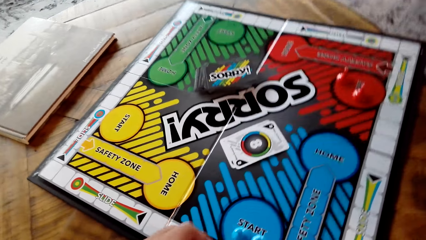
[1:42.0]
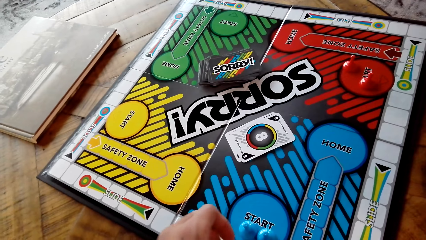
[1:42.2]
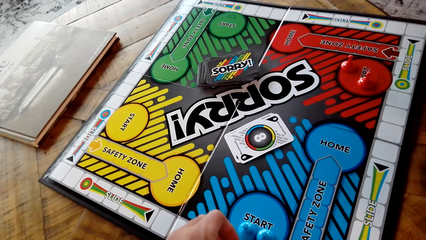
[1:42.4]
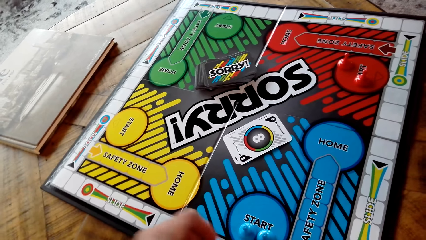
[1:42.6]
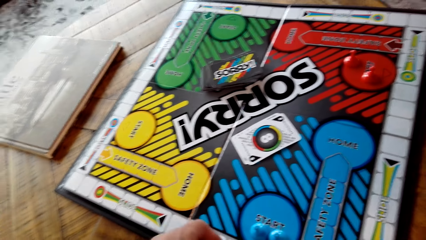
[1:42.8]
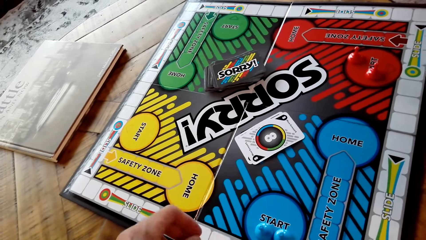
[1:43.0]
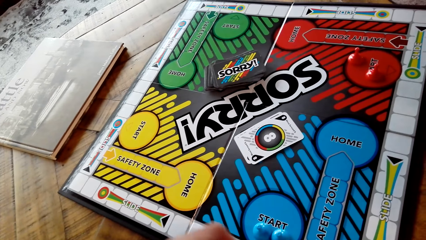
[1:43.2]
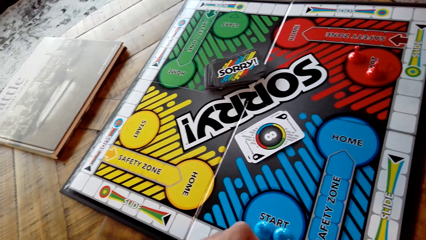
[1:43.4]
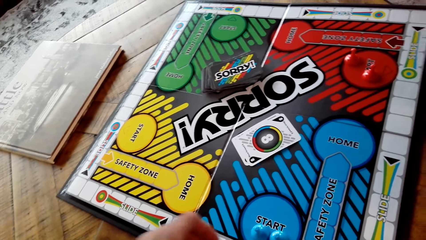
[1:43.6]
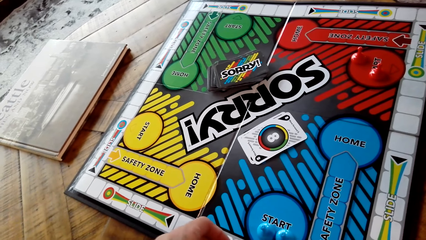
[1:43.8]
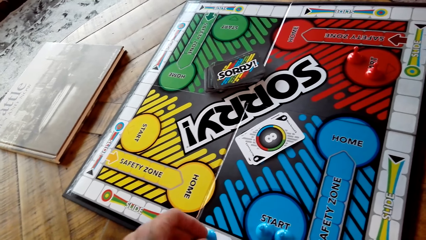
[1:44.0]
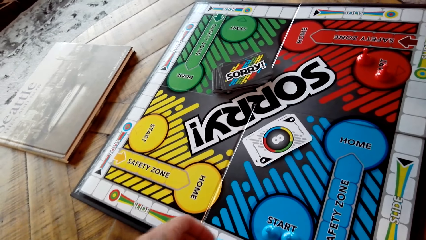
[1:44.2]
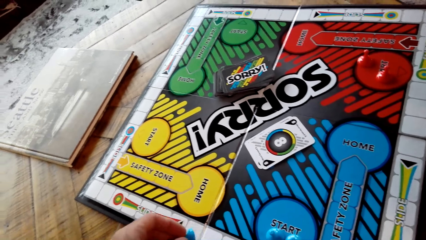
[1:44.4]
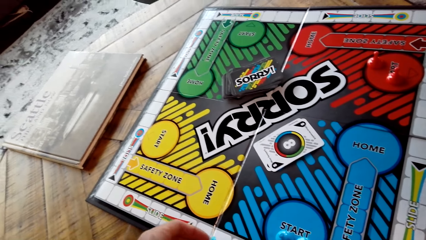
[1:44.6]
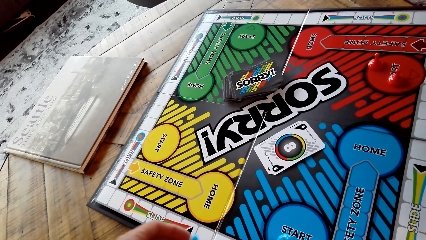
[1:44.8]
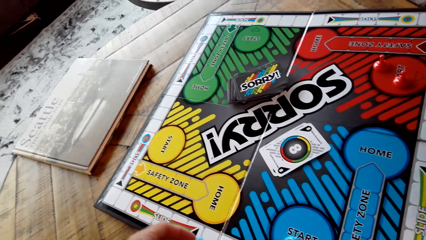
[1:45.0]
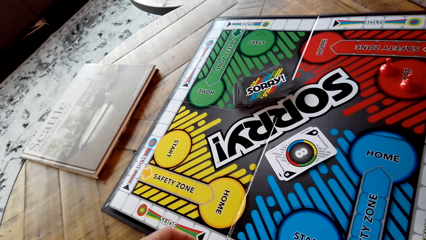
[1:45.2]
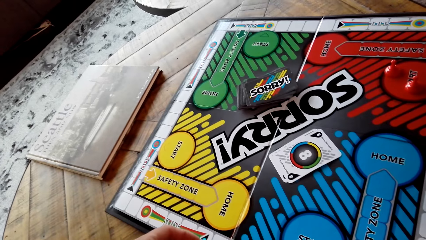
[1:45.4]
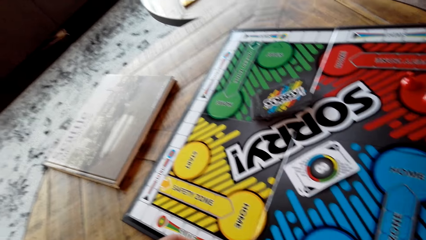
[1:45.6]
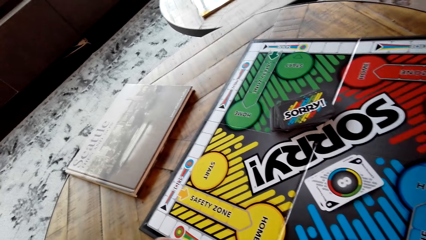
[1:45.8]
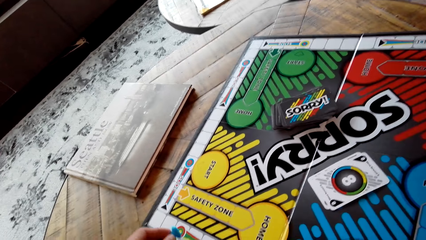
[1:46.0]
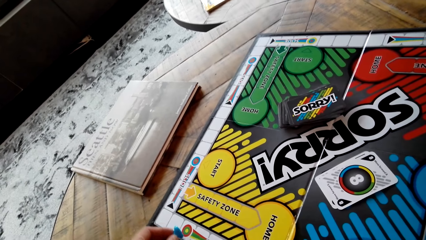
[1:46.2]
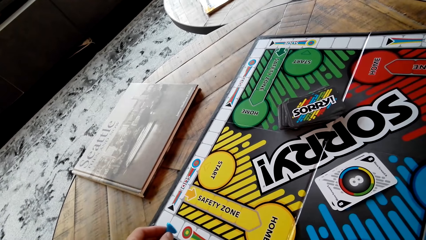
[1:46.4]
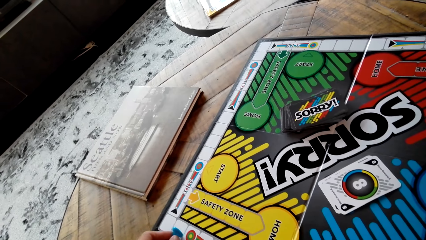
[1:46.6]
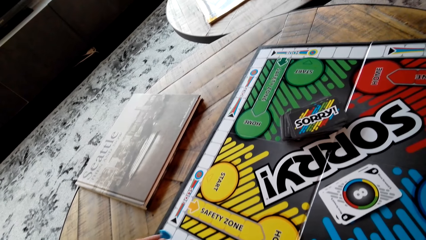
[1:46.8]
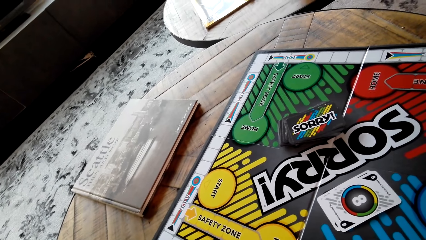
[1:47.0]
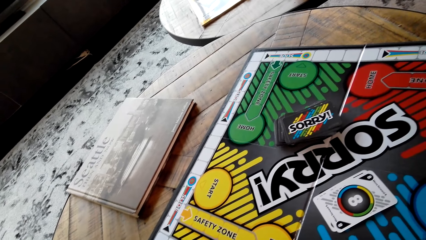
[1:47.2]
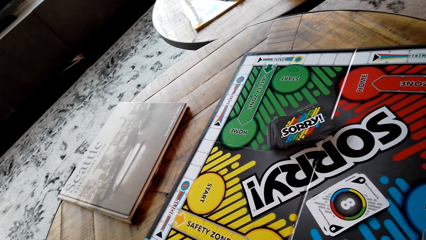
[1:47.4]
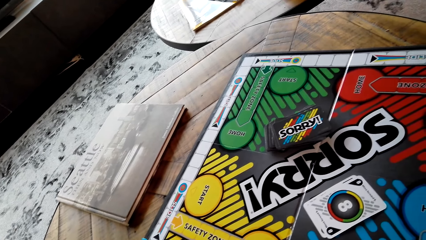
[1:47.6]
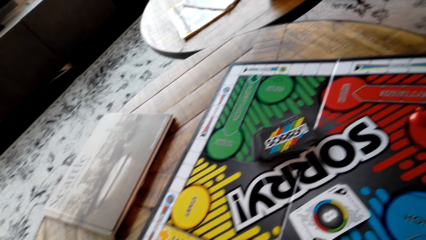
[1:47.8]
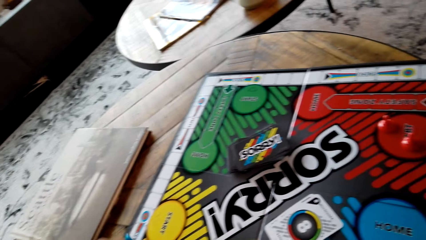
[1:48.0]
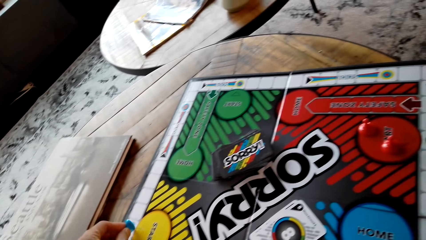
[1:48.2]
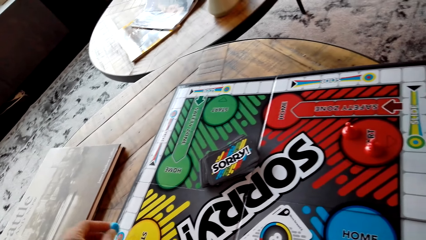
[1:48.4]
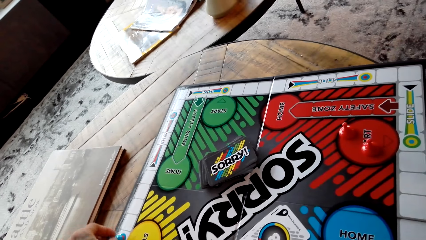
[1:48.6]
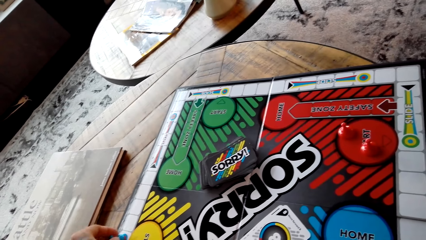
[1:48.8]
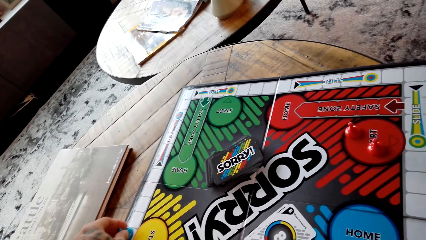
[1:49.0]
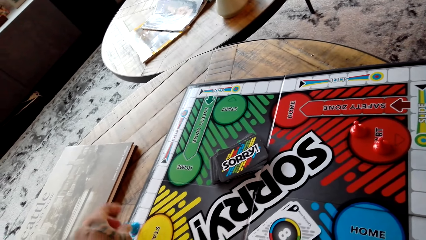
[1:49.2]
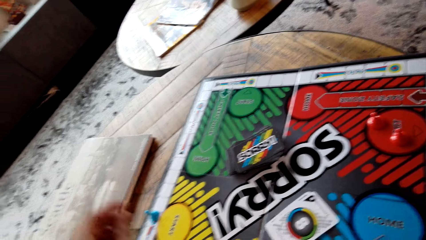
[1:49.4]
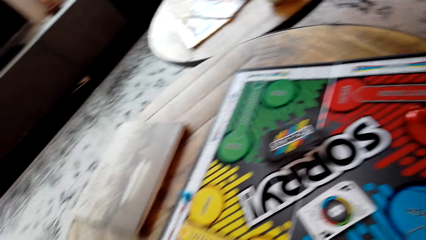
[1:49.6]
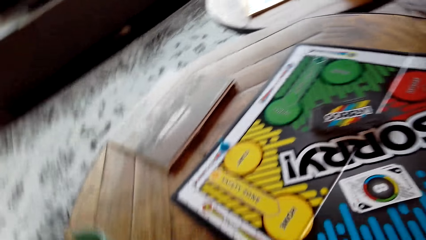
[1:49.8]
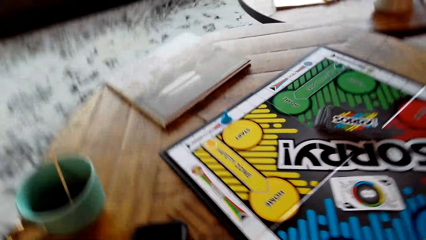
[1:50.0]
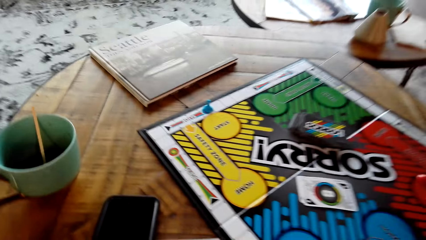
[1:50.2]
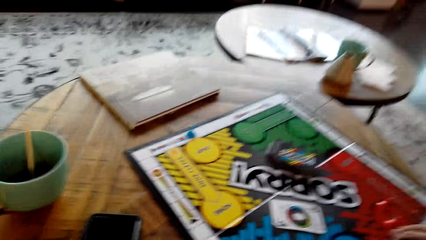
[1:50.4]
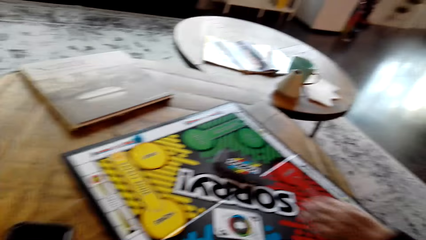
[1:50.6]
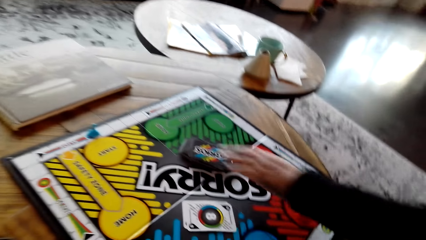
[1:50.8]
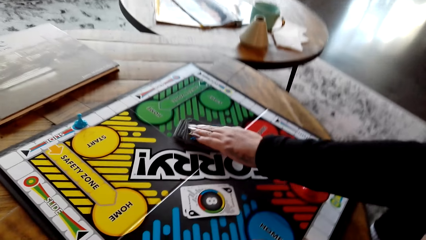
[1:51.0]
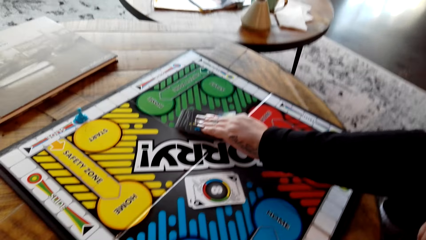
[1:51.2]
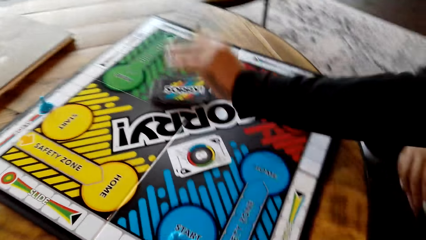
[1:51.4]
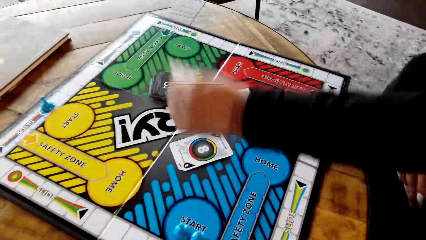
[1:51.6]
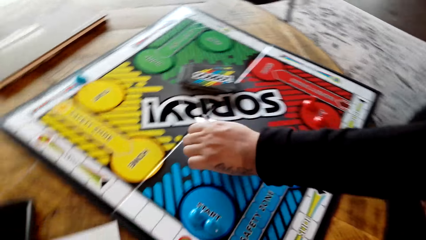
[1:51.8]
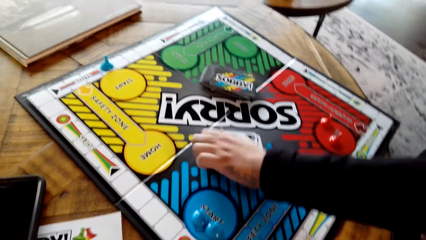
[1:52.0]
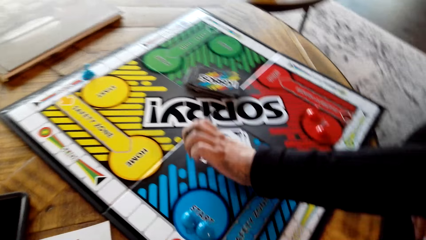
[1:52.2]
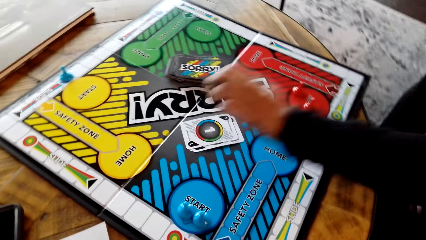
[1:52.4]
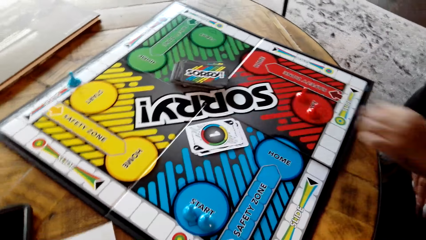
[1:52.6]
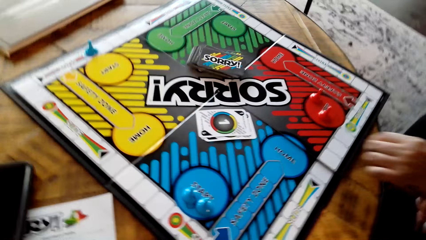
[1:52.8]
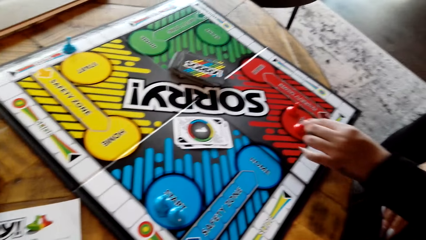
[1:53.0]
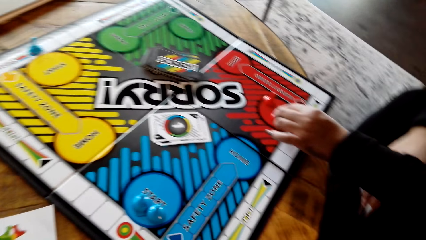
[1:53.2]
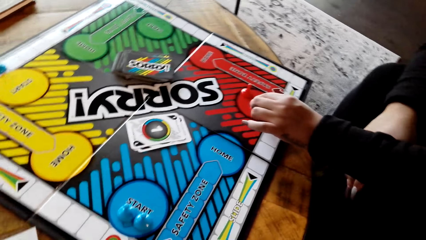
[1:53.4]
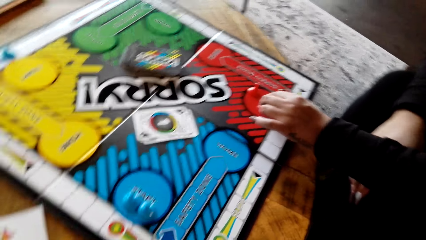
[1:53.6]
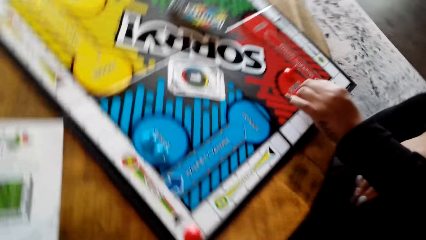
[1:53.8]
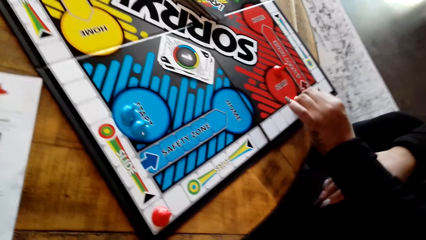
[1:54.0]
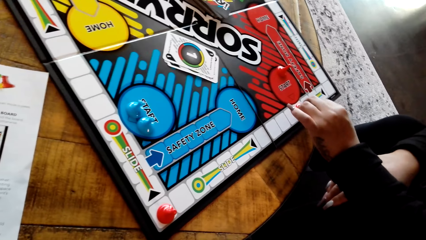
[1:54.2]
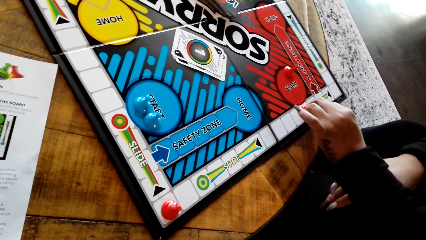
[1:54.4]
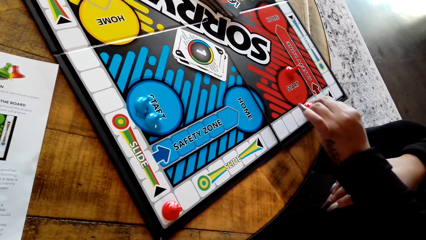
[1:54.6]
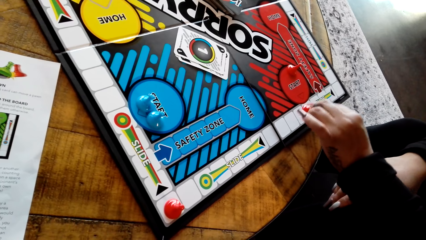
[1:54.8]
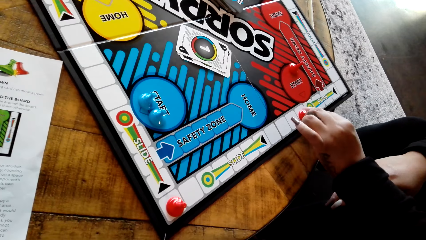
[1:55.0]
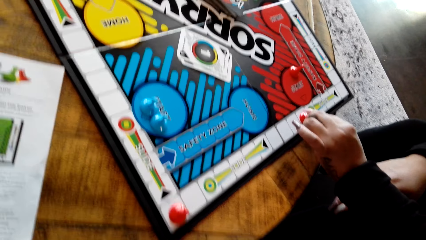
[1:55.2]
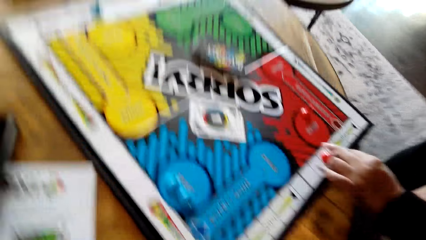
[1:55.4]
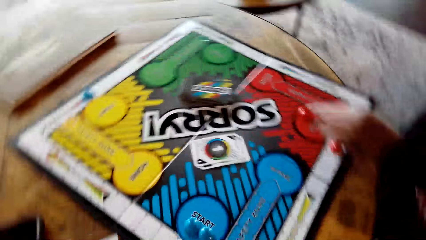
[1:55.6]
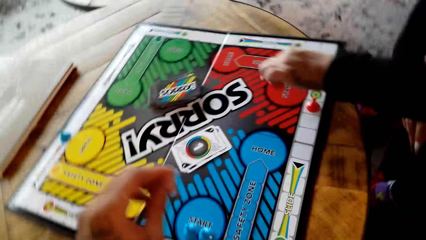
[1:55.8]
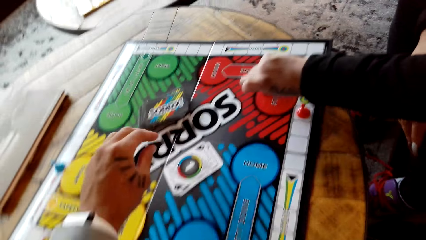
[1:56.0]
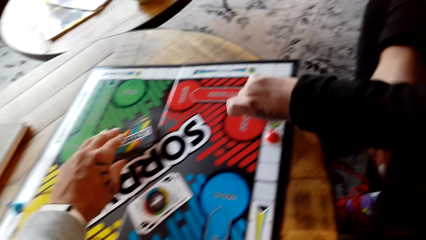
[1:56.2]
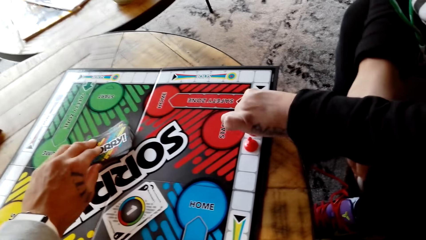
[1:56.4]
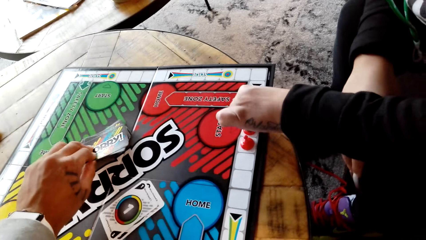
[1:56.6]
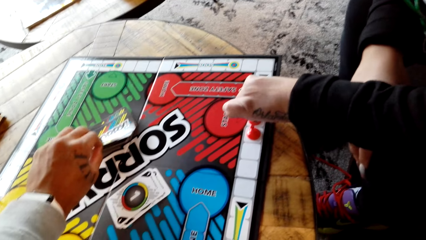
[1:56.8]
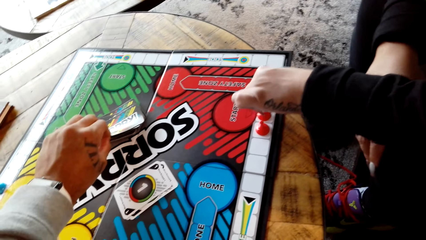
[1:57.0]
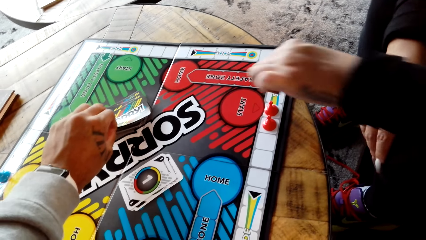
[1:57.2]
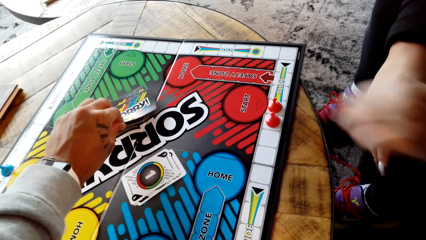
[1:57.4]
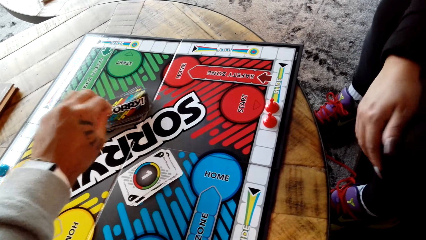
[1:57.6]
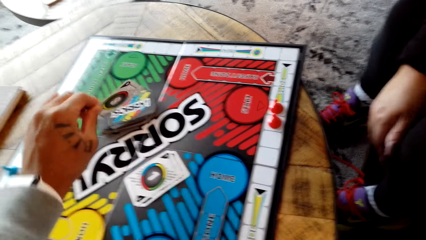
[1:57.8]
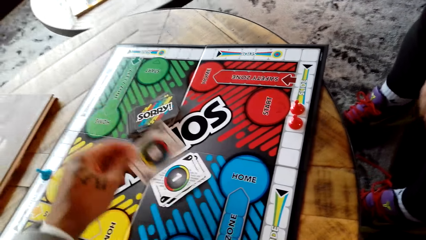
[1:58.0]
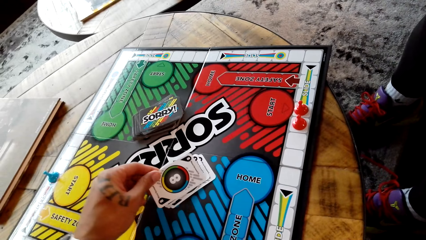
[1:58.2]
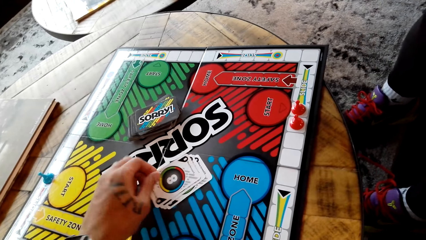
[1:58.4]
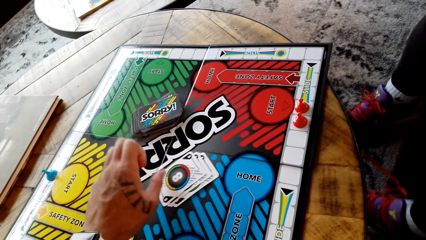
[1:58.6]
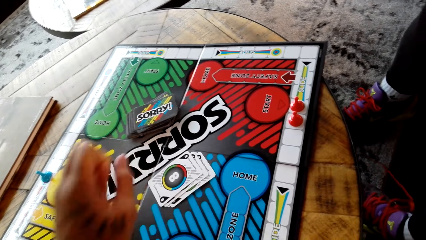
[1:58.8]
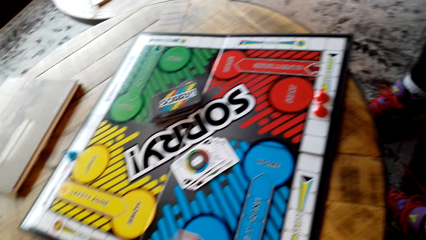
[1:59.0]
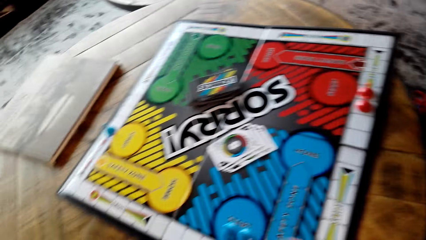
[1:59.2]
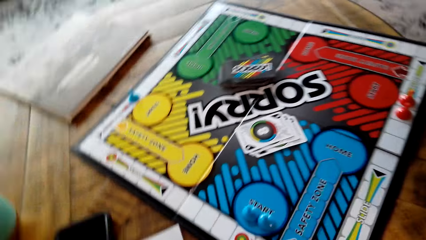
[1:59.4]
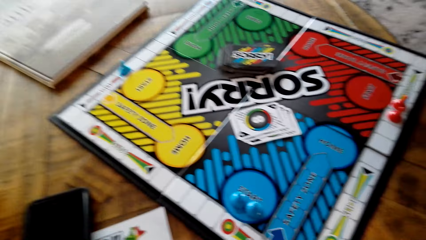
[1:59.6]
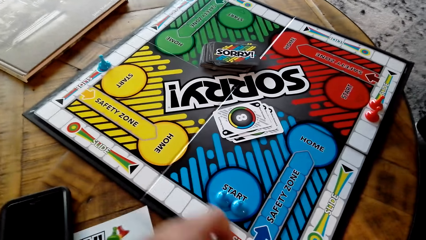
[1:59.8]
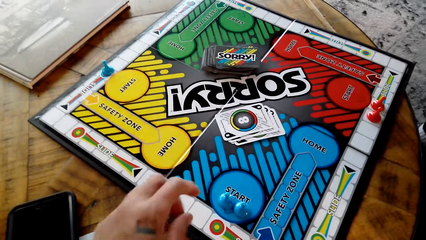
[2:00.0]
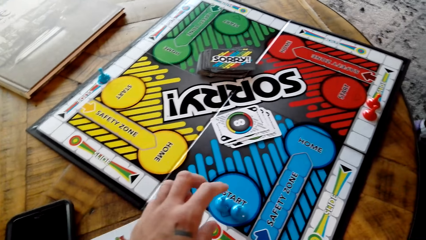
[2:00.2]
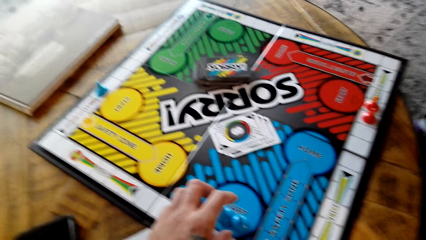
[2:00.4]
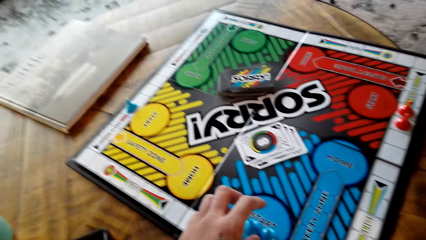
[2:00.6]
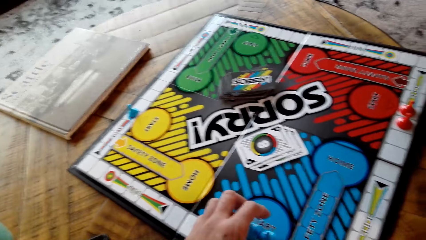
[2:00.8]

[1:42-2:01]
The camera wearer moves the blue pawn on the board and puts the blue pawn down on the board. A lady plays the Sorry game. The lady draws a card from the board, puts the card on the Sorry board, moves the red pawn on the board, and puts the red pawn down on the board. The camera wearer plays the Sorry game. They draw a card from the board and put the card on the Sorry board.
